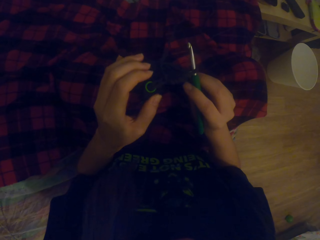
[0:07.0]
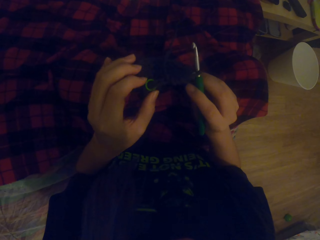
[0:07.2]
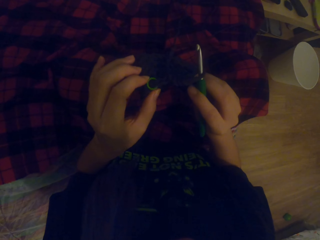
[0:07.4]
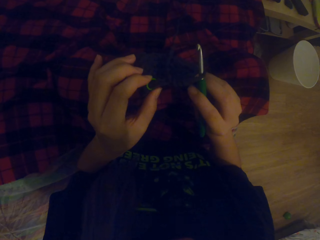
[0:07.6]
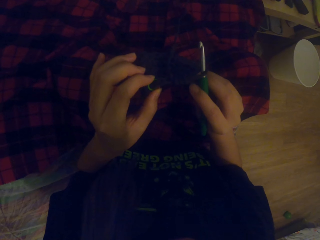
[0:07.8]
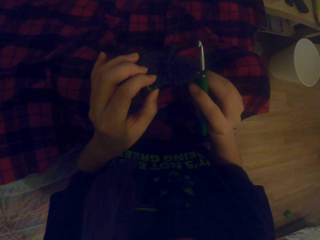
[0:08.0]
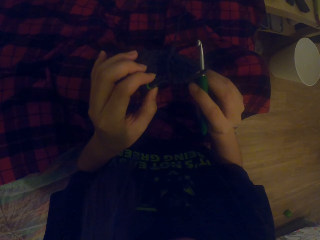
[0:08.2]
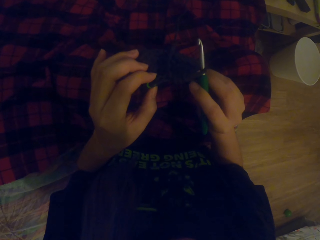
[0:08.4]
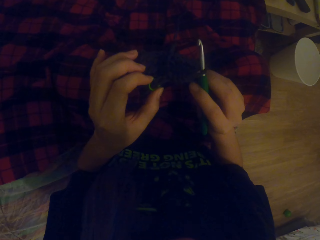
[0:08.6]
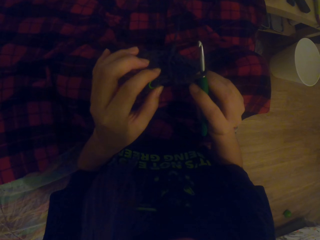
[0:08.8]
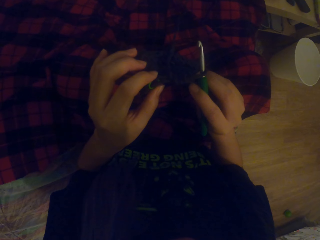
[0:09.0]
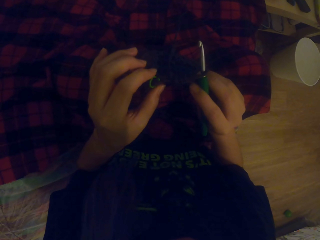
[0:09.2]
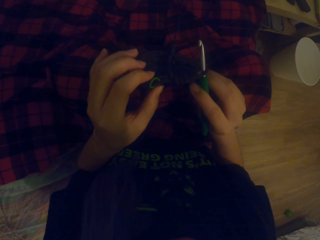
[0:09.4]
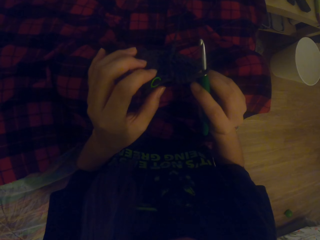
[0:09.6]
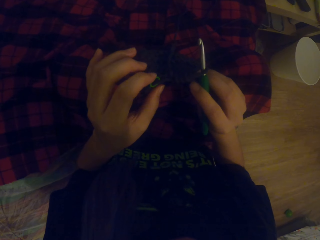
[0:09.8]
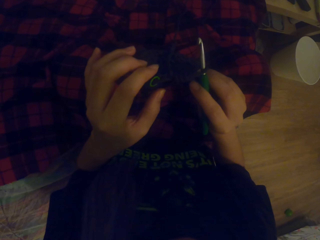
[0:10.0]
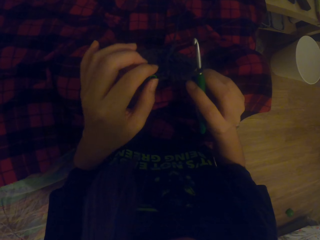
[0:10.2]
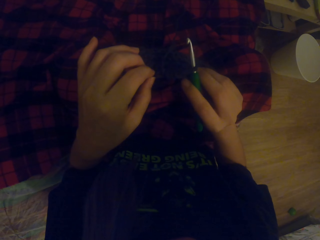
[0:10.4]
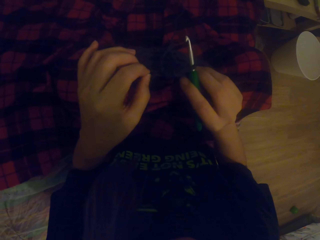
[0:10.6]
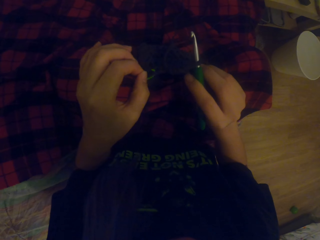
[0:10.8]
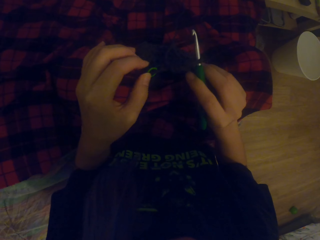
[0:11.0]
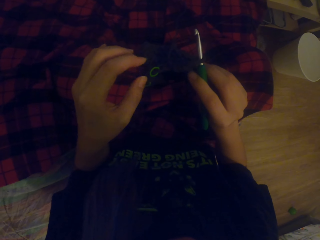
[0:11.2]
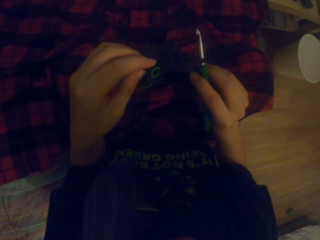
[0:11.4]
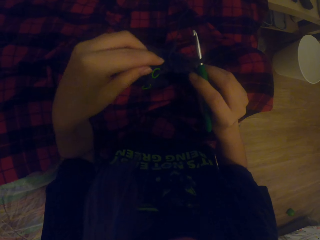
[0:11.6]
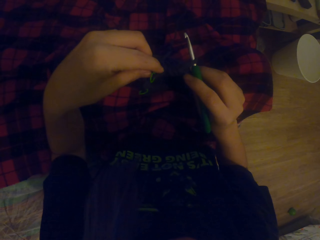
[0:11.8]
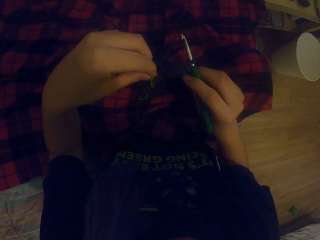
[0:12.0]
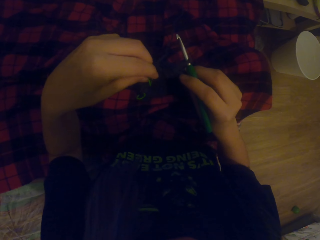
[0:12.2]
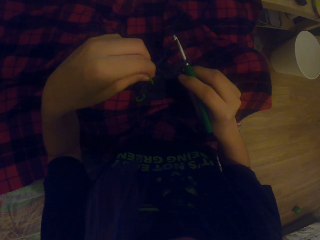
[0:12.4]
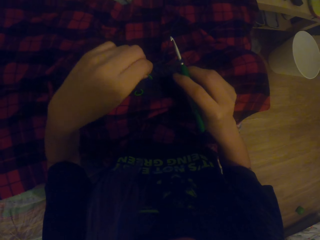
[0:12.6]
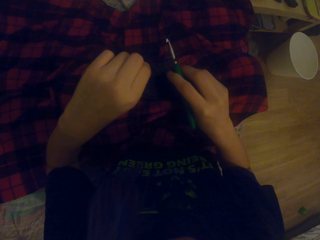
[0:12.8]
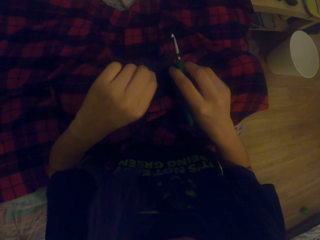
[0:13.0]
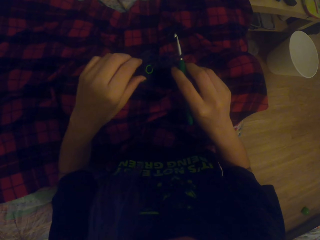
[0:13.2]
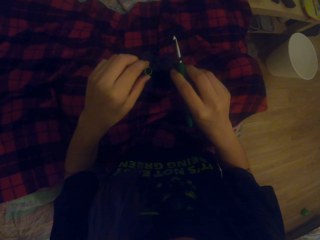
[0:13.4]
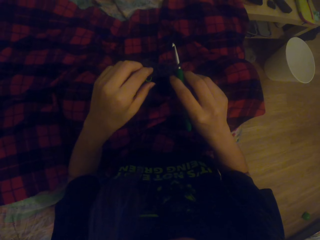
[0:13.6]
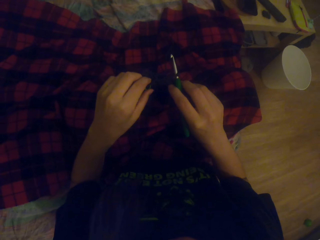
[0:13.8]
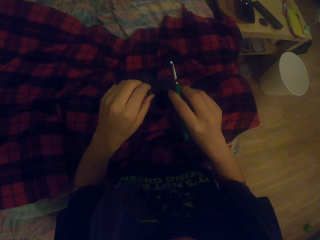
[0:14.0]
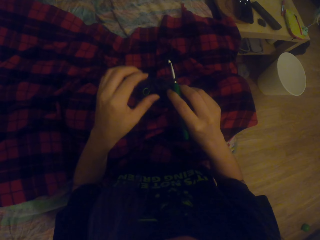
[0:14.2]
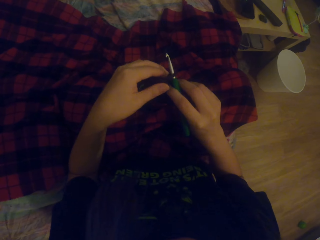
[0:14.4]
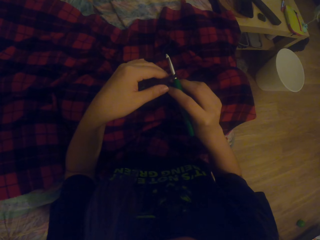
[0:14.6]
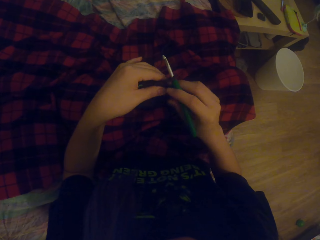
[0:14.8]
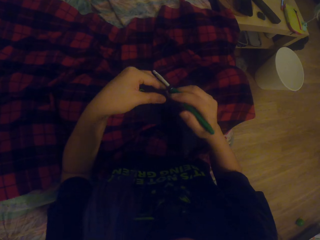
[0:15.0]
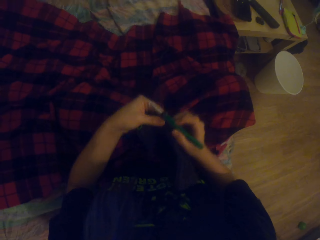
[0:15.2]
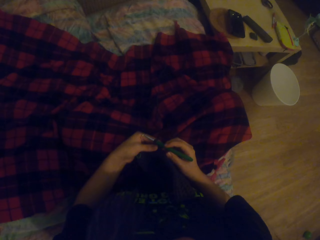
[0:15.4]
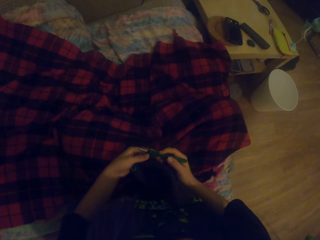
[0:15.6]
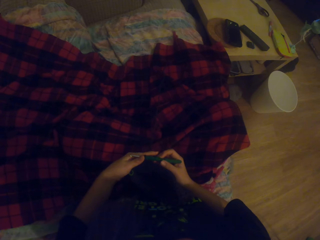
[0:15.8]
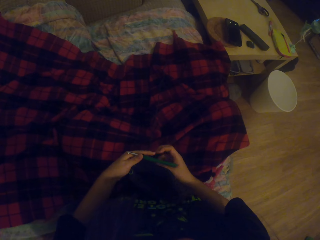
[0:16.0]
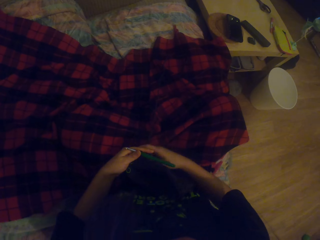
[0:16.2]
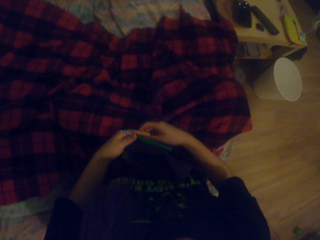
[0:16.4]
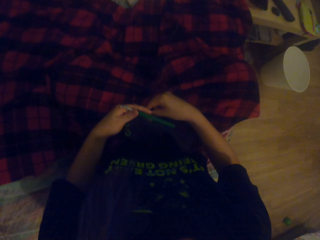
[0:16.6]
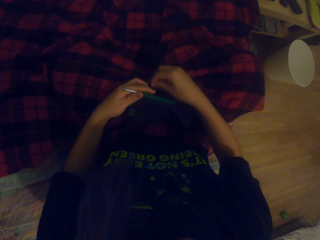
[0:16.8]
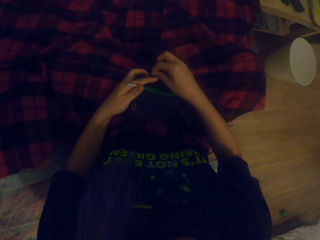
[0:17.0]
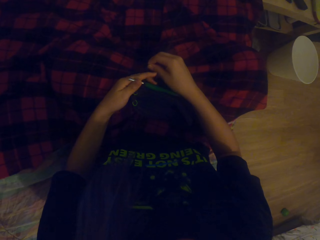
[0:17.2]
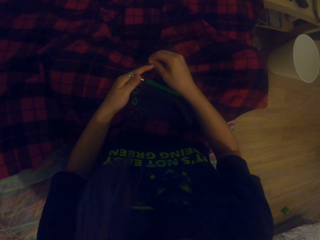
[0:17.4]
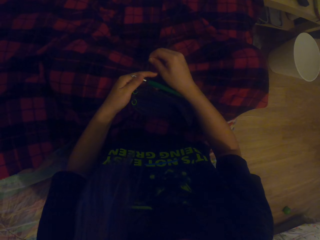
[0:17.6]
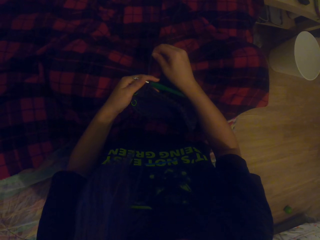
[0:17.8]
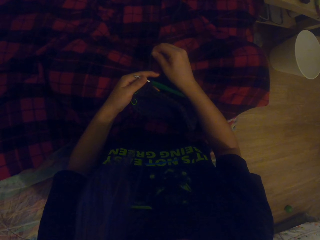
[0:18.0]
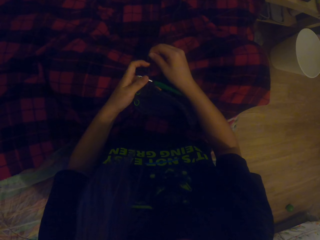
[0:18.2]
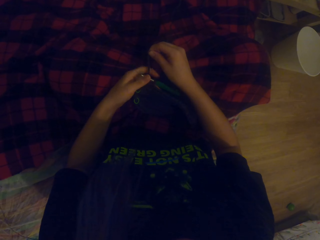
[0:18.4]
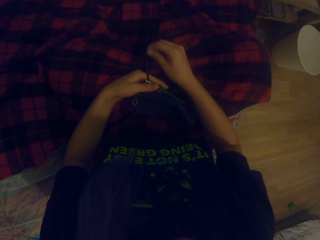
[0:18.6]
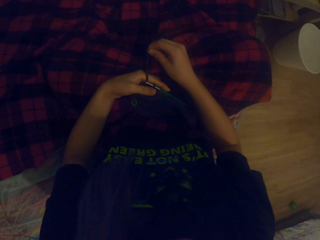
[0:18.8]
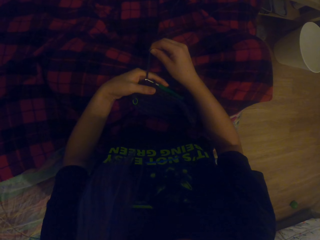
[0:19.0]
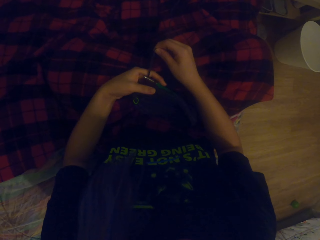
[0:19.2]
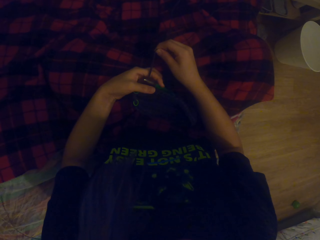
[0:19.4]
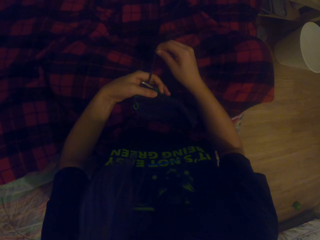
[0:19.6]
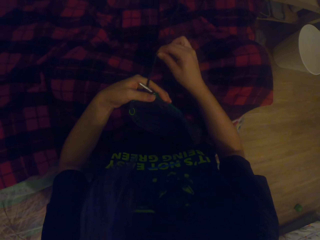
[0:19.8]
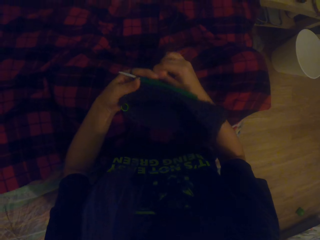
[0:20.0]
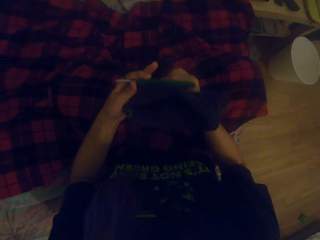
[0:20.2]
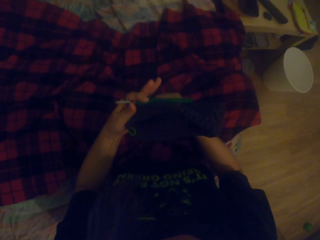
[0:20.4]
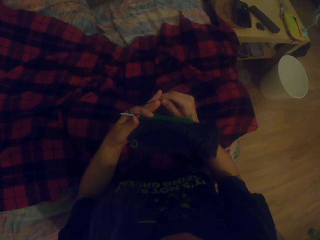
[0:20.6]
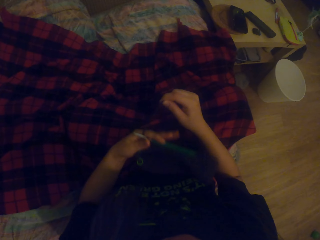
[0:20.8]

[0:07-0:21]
The camera wearer adjusts the small rubber band on the fabric. They straighten the fabric and roll yarn on the hand.

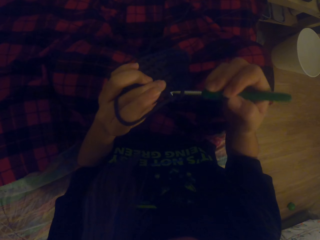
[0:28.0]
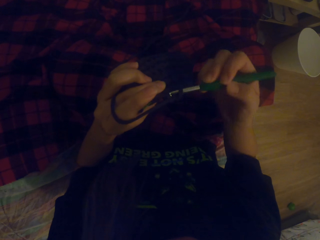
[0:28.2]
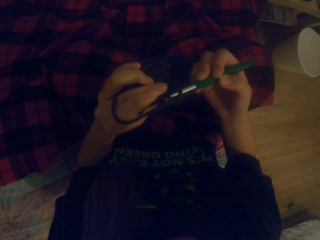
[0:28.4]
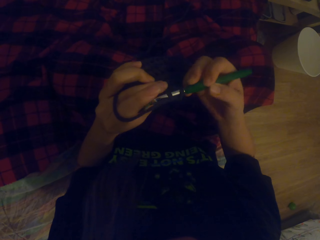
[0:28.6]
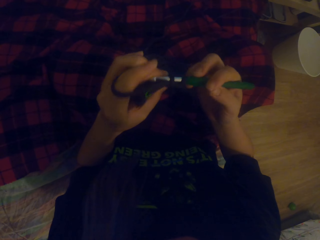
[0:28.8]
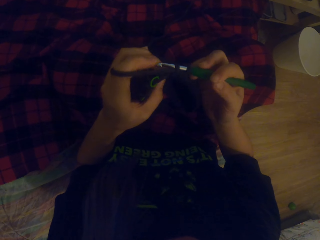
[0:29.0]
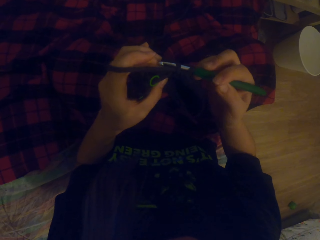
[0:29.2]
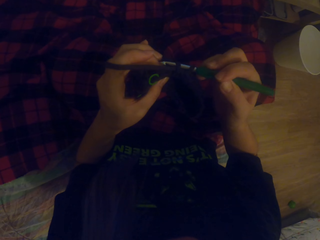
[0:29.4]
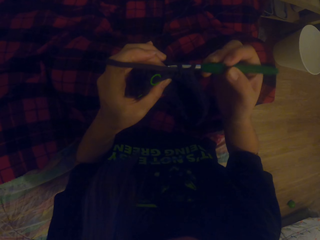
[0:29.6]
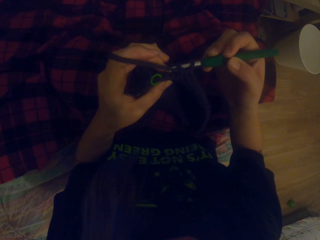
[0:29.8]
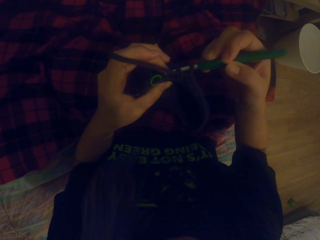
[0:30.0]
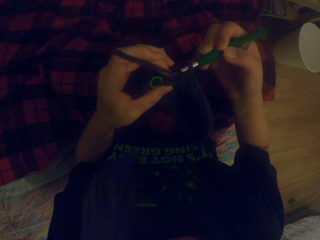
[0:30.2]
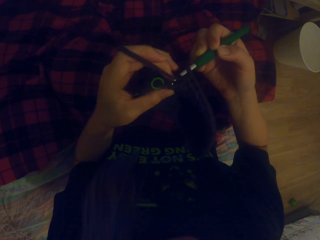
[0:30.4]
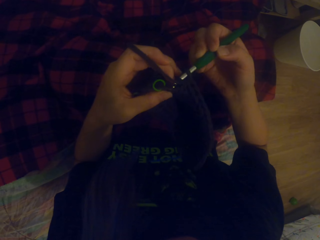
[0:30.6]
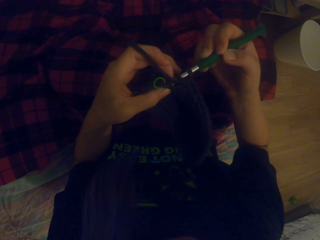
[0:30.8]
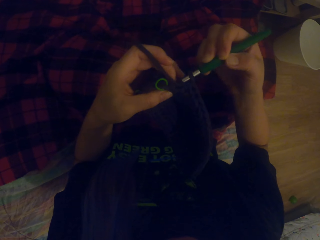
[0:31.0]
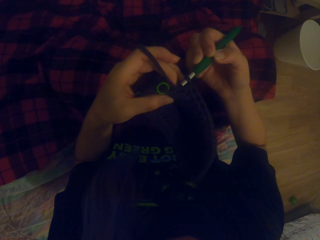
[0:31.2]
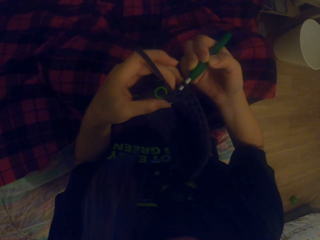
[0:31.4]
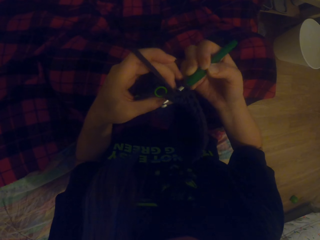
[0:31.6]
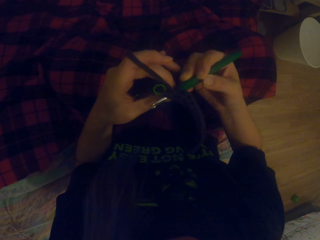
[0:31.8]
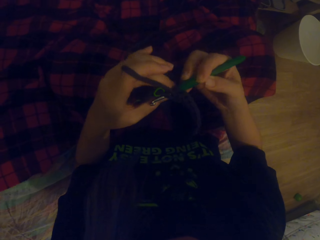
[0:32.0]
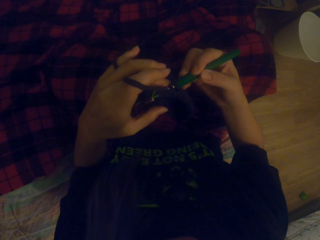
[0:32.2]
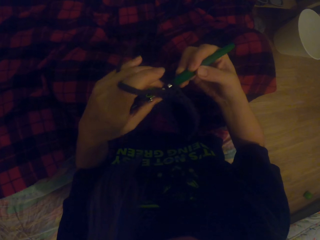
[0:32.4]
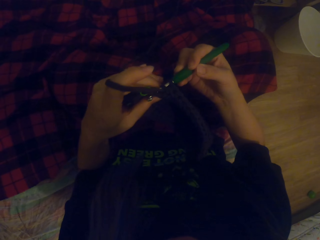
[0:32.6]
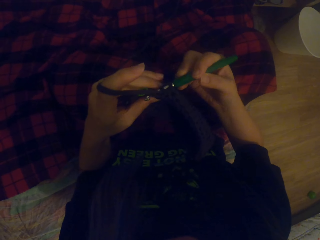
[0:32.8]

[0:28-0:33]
The camera wearer knits the fabric with the hooked needle.

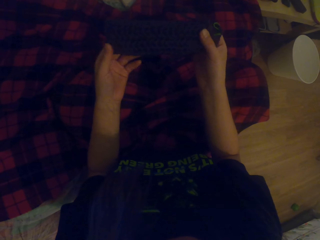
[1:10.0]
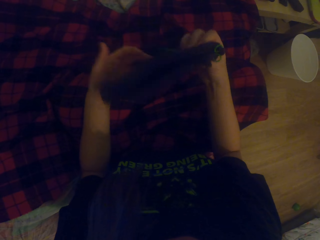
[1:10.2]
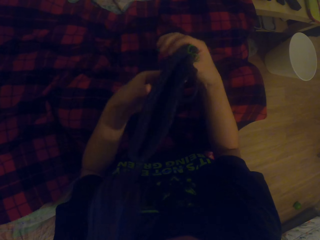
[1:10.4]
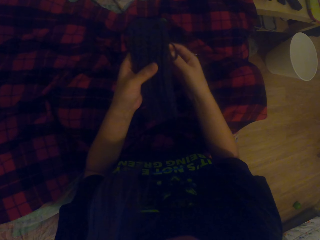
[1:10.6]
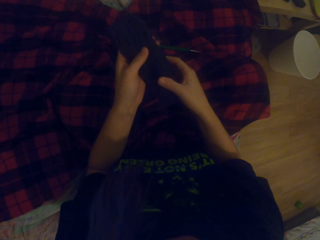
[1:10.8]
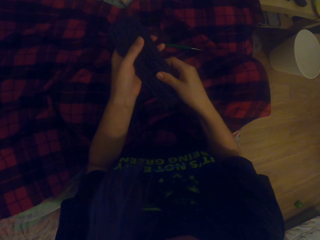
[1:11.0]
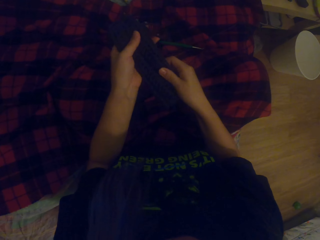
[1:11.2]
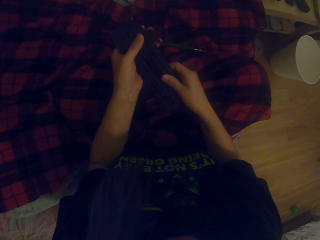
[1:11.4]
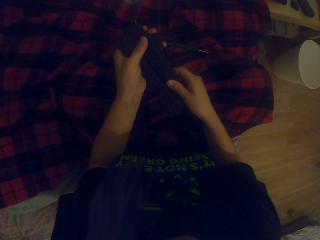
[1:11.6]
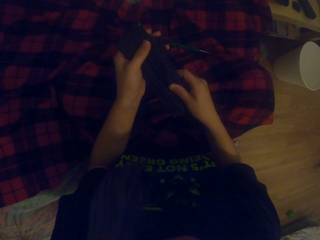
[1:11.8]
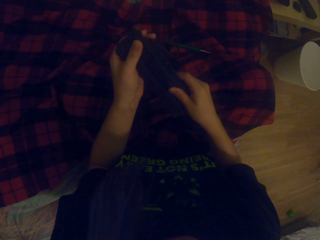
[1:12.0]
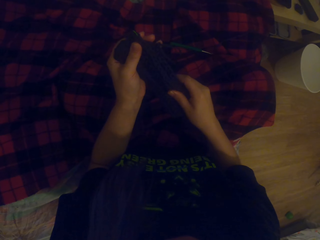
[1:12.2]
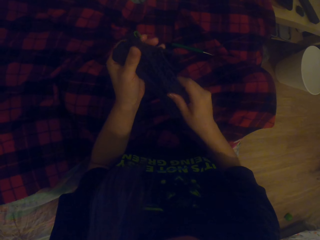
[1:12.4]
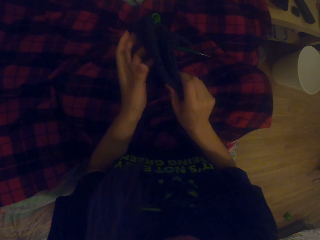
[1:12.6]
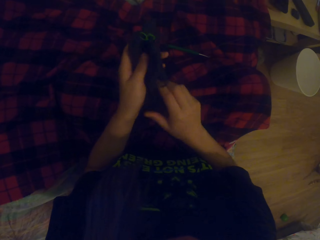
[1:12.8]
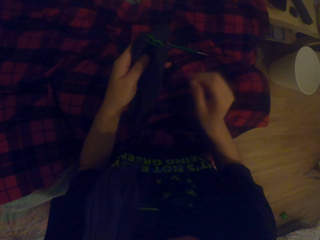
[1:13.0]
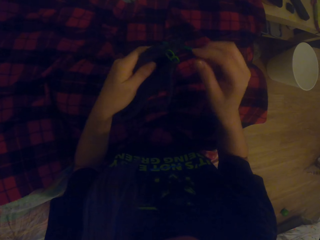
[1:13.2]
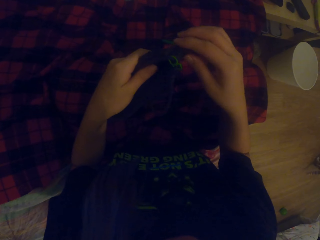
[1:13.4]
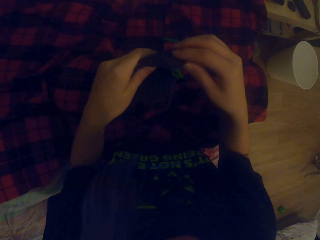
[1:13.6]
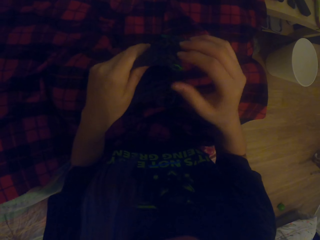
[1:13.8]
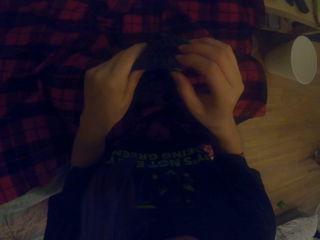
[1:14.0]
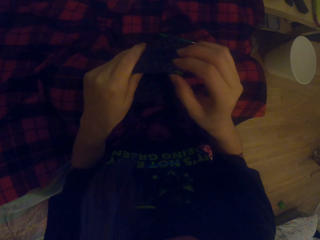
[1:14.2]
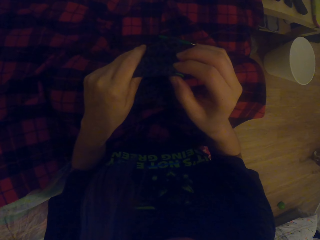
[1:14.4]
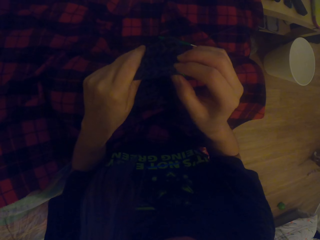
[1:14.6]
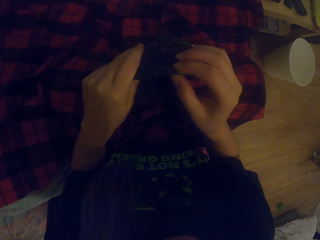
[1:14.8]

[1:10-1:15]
The camera wearer turns the fabric. They count the knitted fabric.
